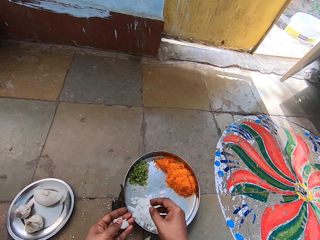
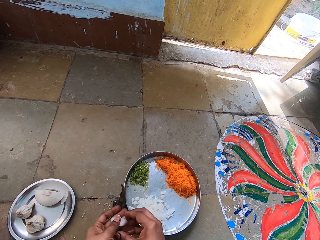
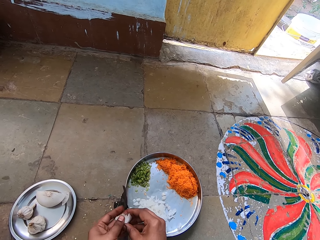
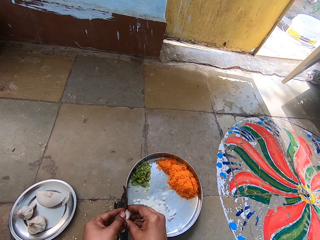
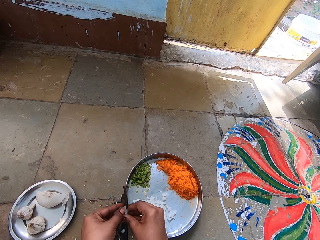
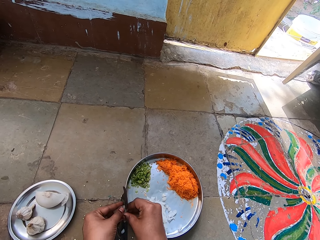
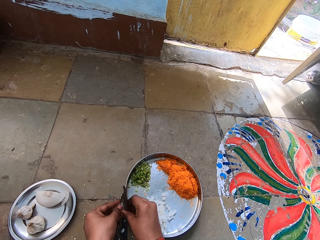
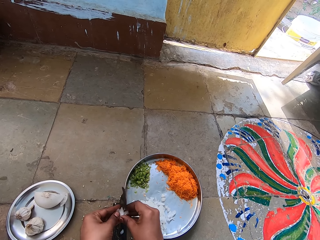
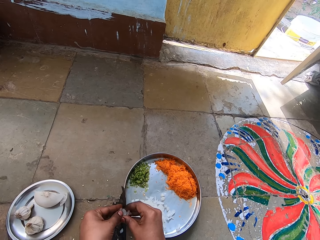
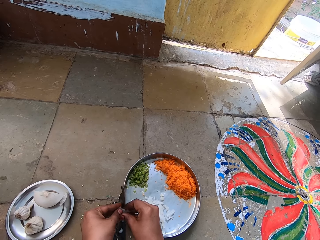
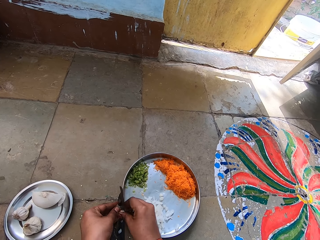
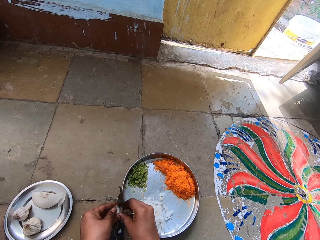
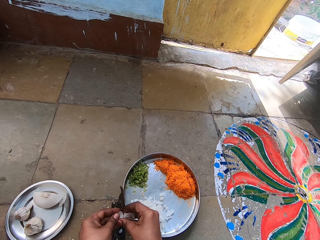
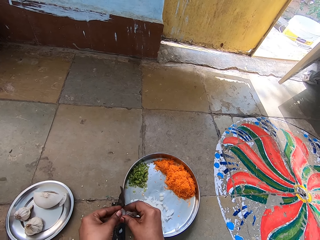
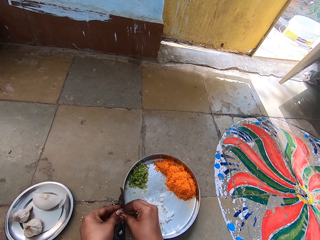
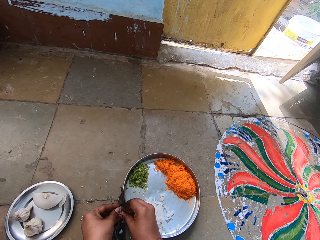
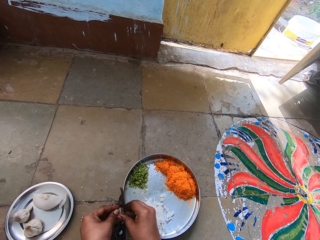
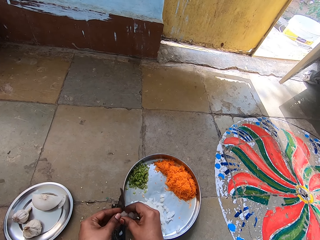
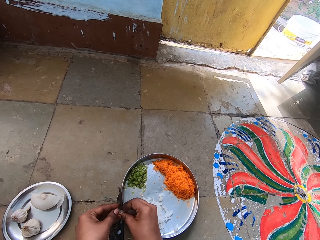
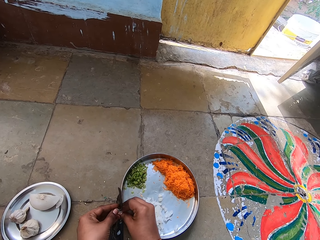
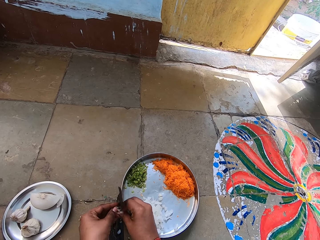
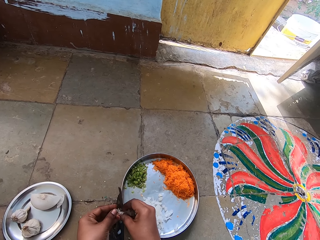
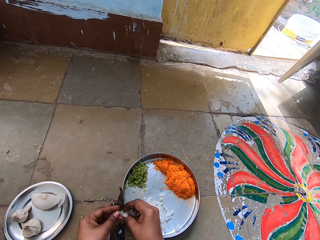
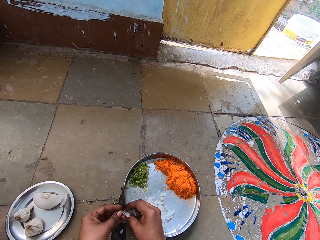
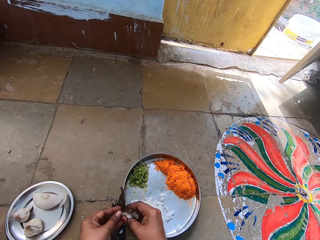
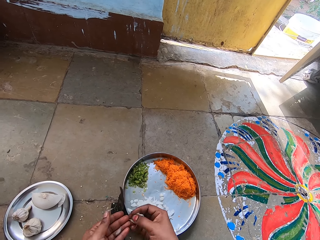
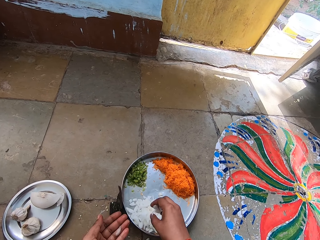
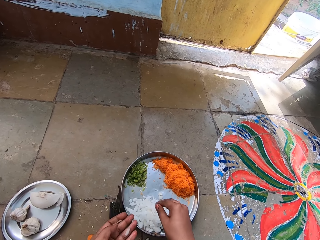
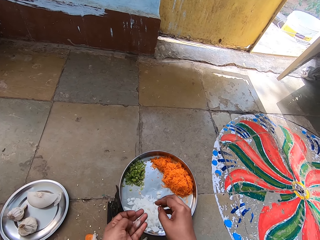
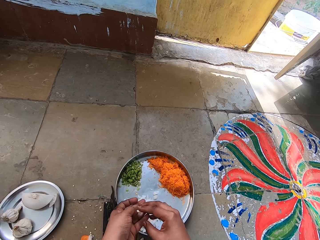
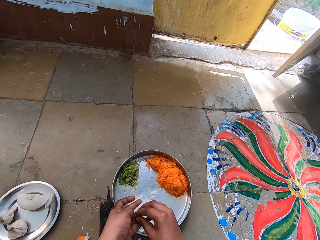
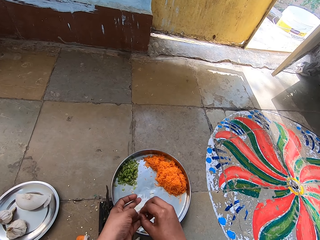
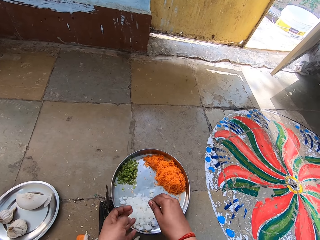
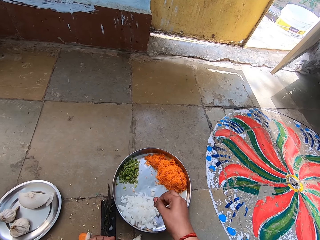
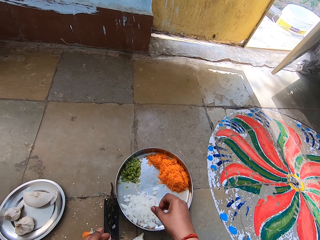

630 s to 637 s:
The camera wearer drops chopped garlic or onions in the tray.

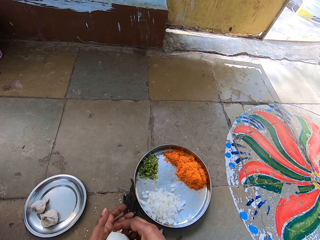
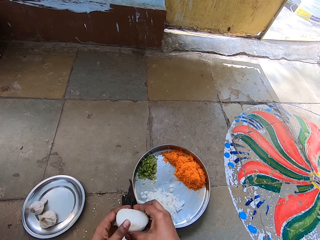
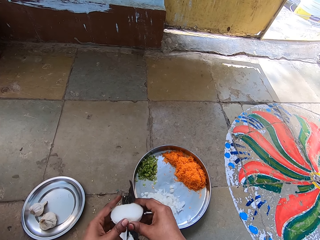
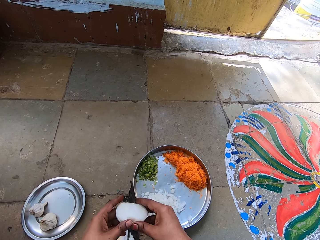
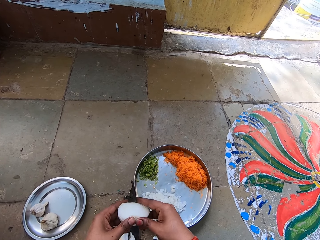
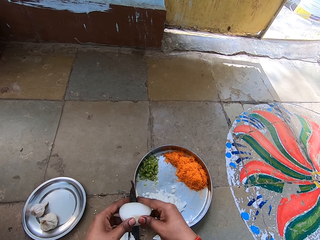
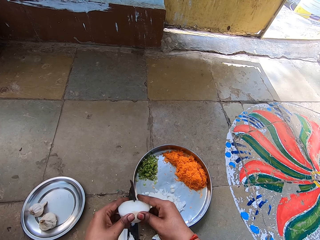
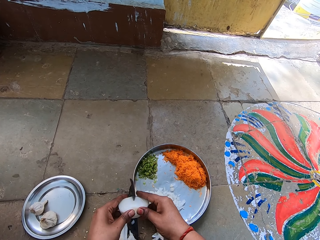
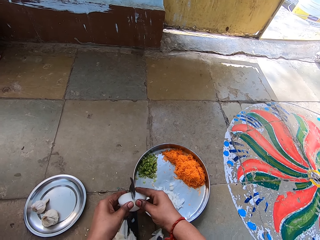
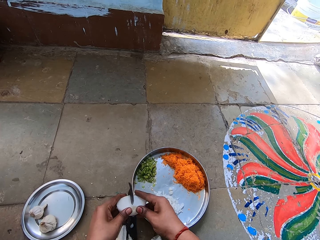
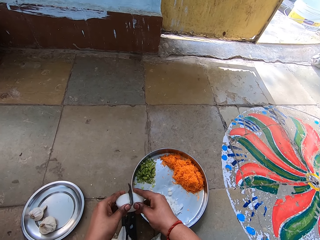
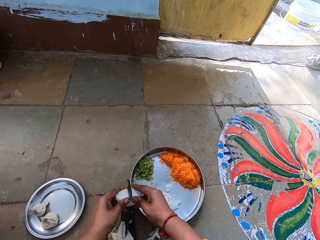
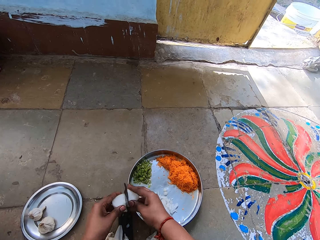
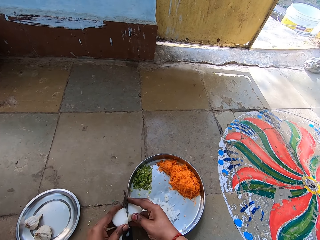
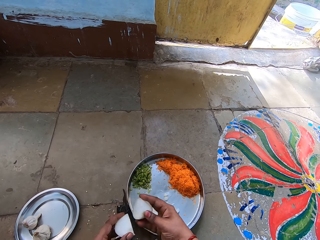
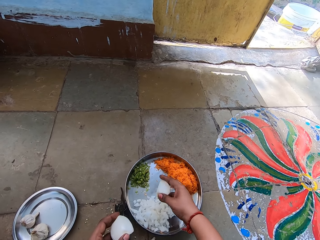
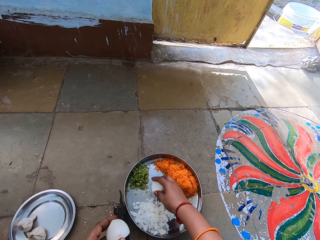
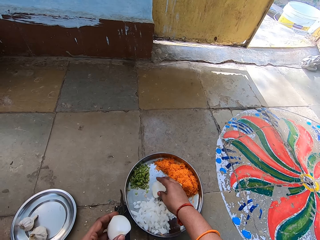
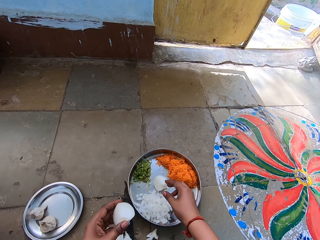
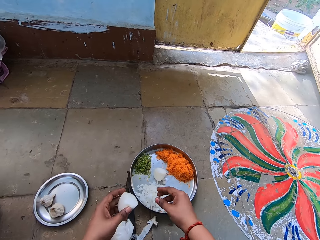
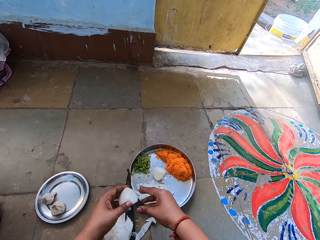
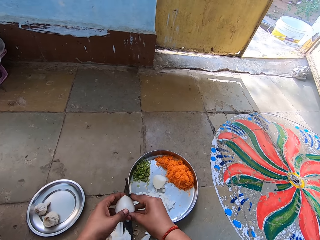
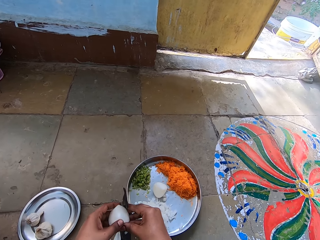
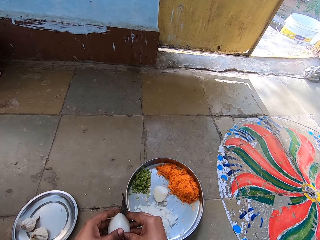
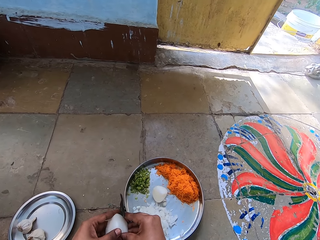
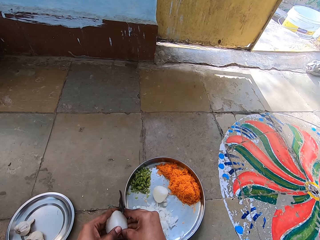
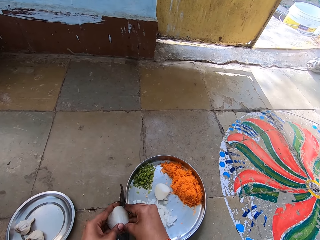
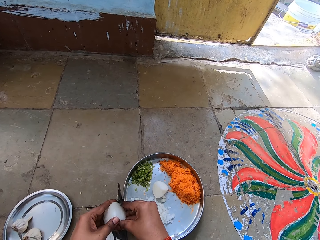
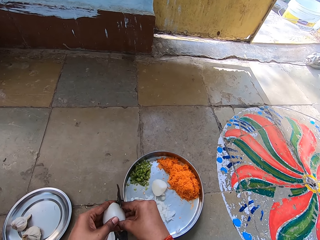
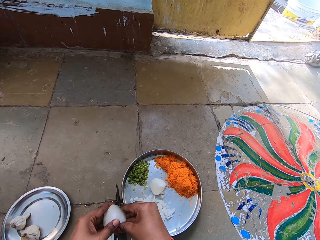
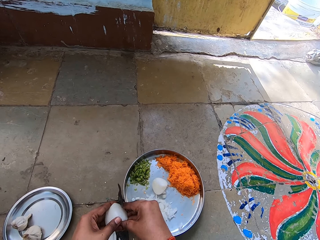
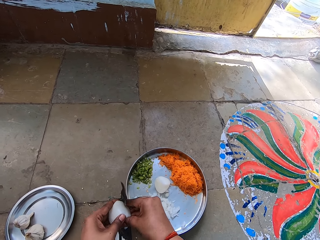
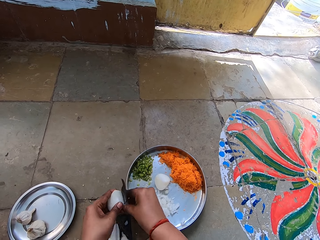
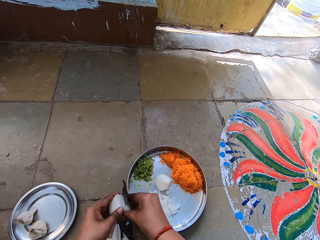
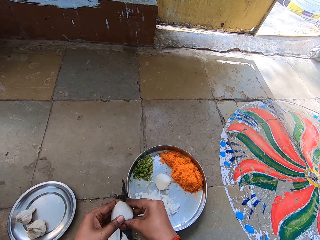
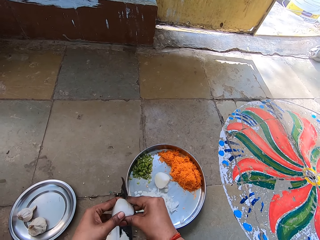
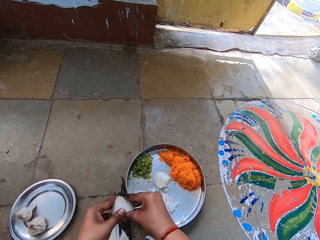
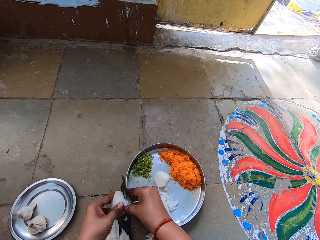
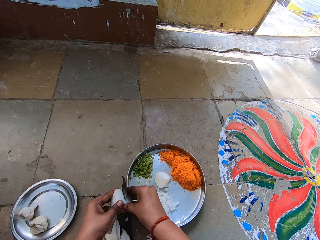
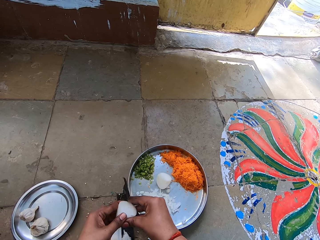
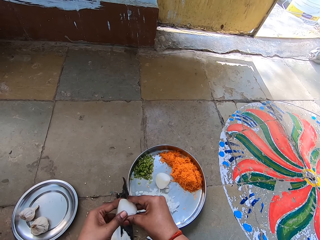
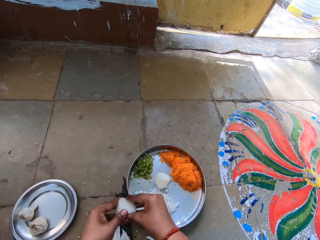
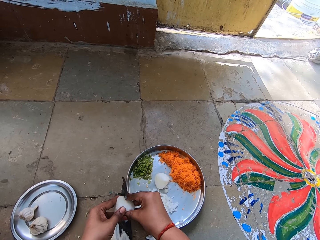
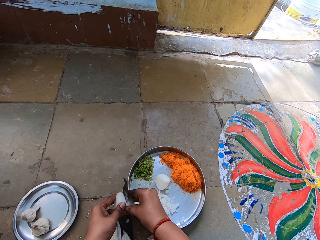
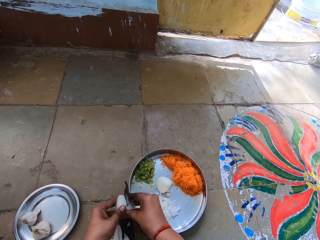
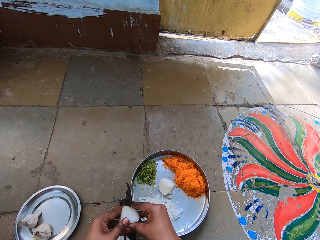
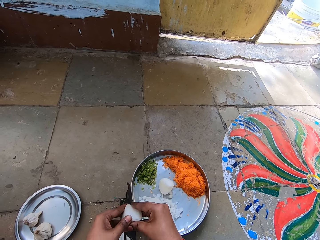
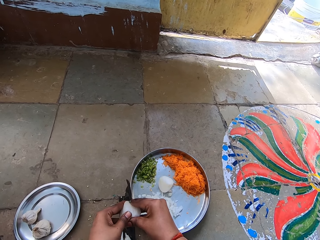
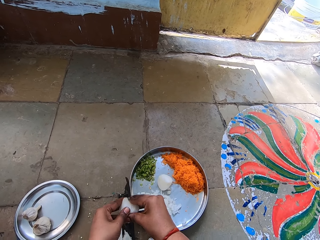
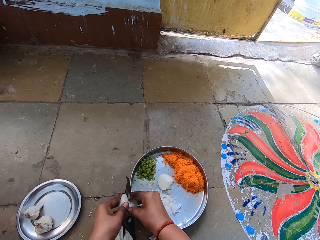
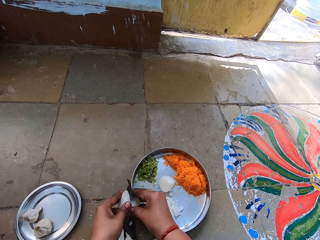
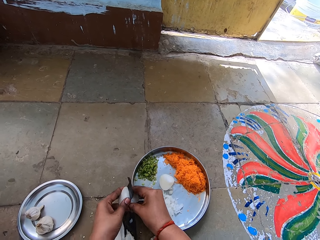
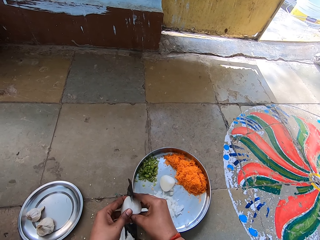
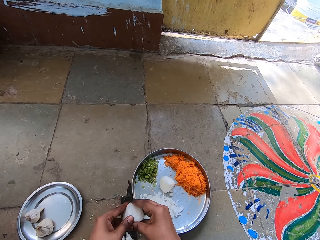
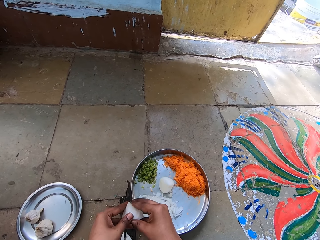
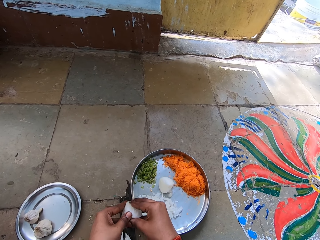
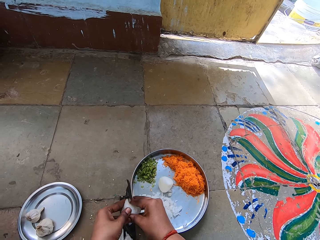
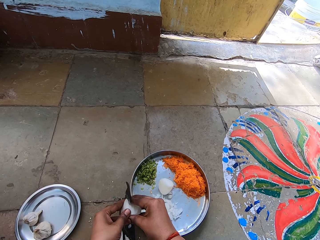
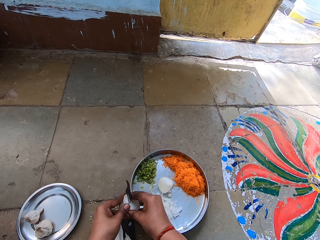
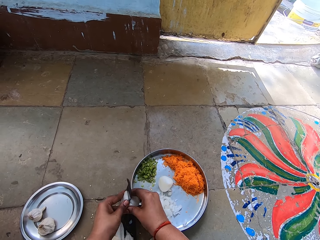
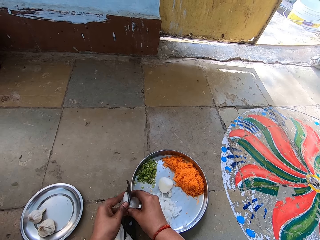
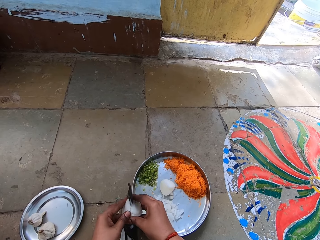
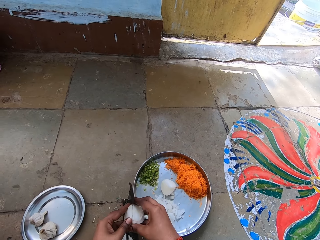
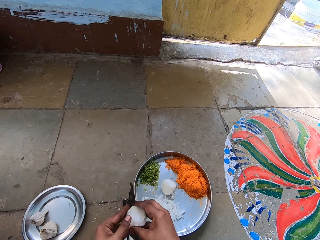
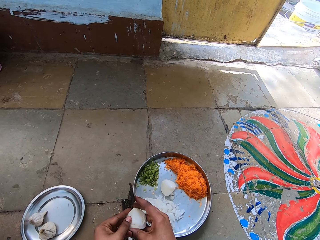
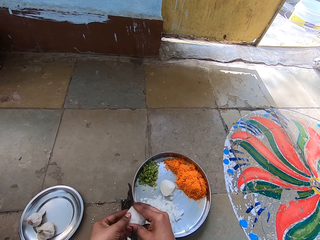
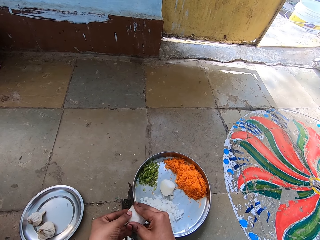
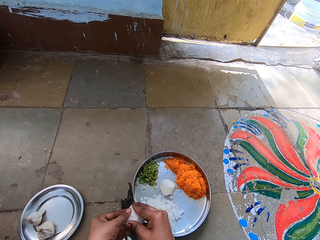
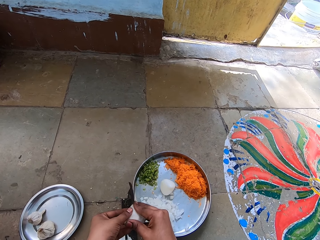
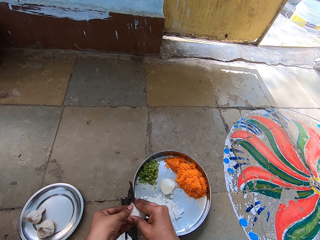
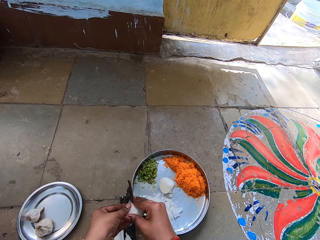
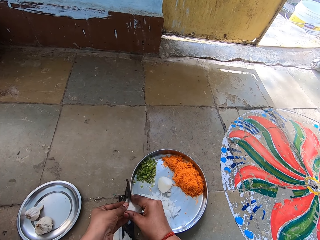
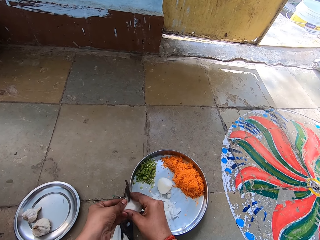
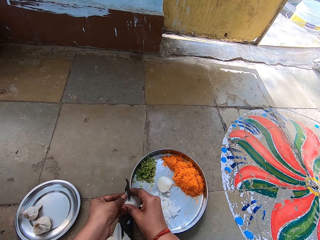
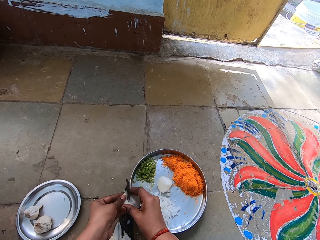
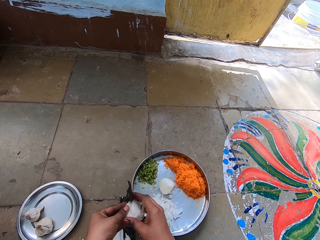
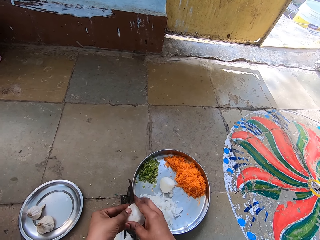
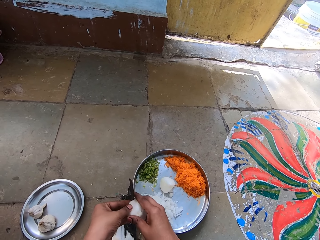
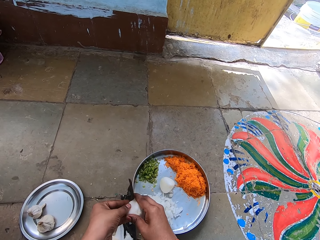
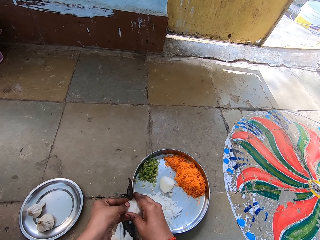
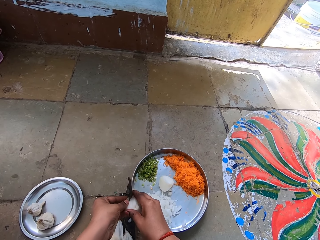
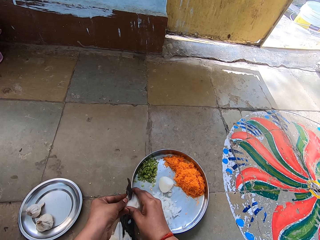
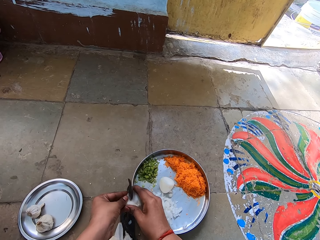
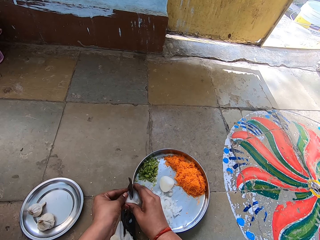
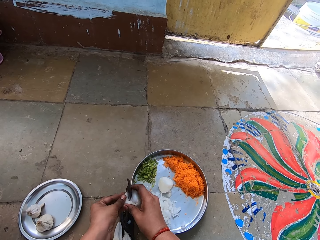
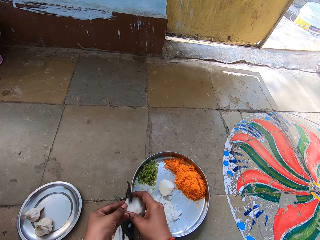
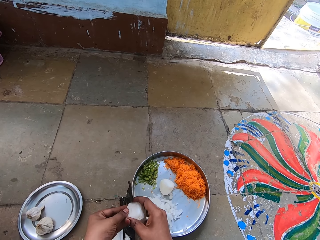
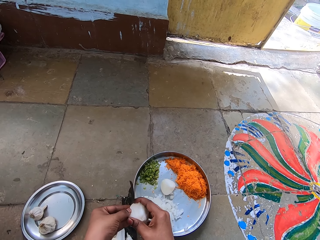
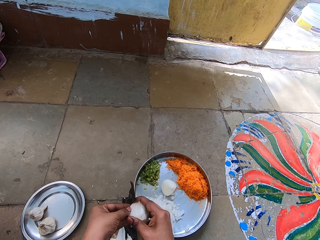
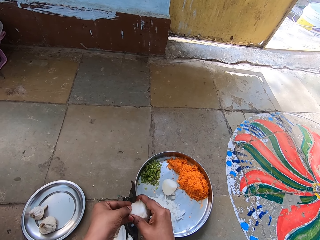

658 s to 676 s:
The camera wearer cuts garlic into two. They drop a piece of garlic in the tray. They chop the garlic.
